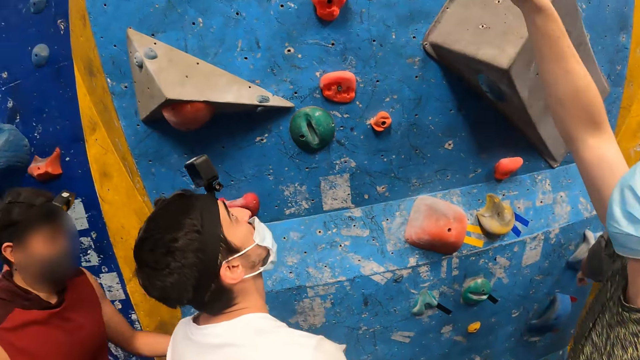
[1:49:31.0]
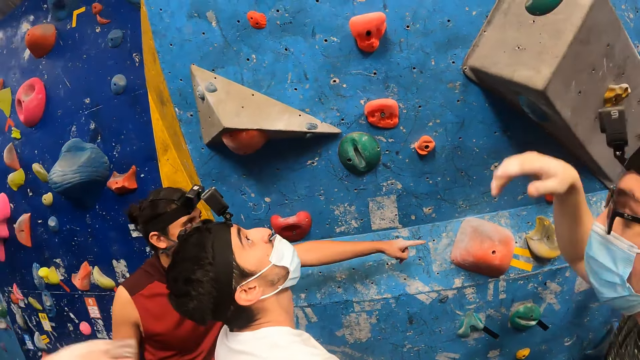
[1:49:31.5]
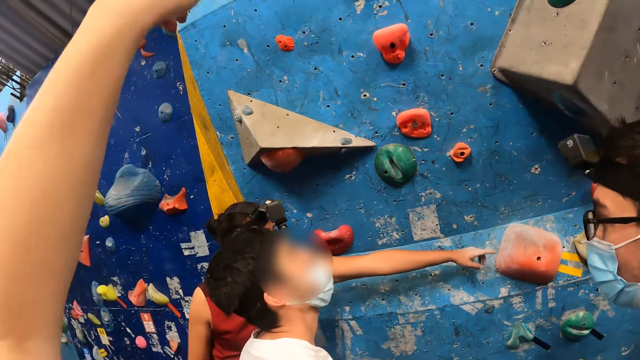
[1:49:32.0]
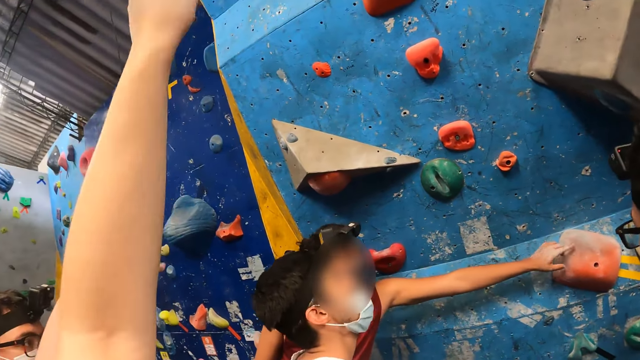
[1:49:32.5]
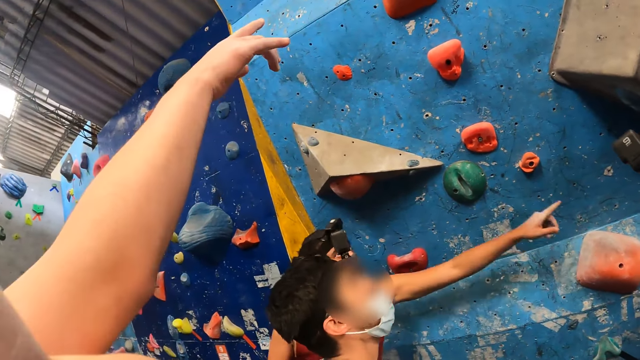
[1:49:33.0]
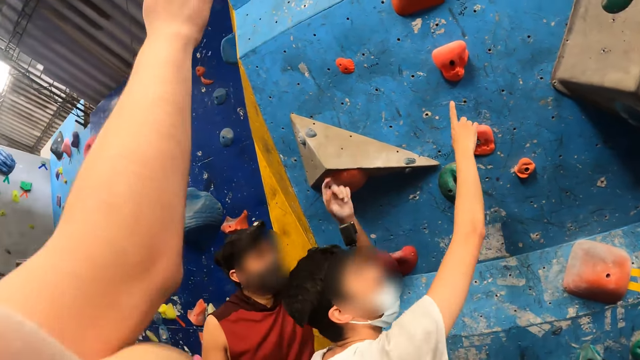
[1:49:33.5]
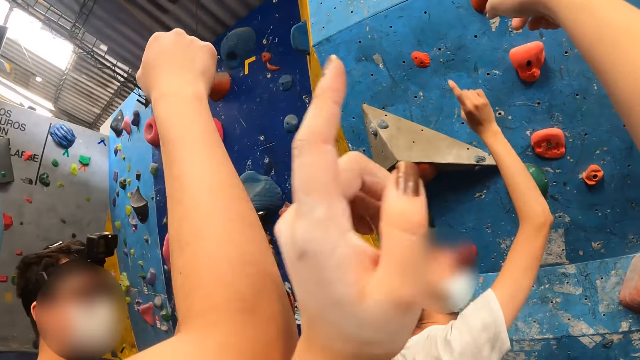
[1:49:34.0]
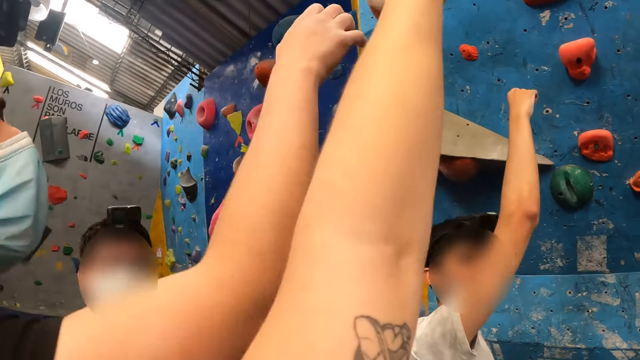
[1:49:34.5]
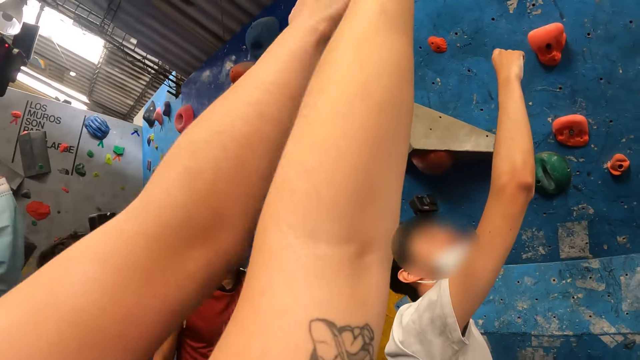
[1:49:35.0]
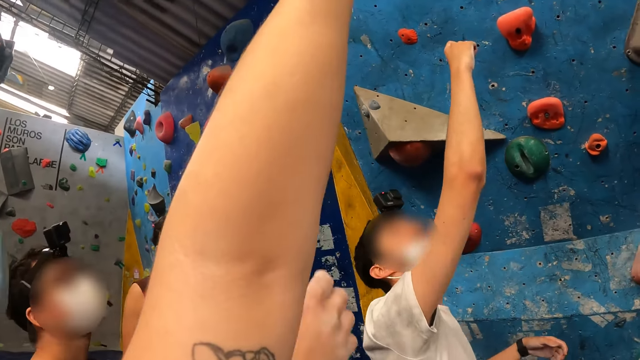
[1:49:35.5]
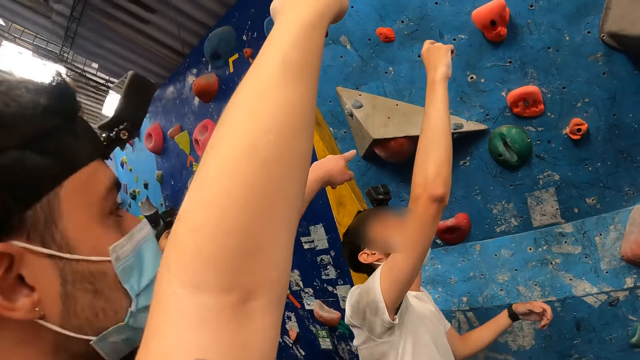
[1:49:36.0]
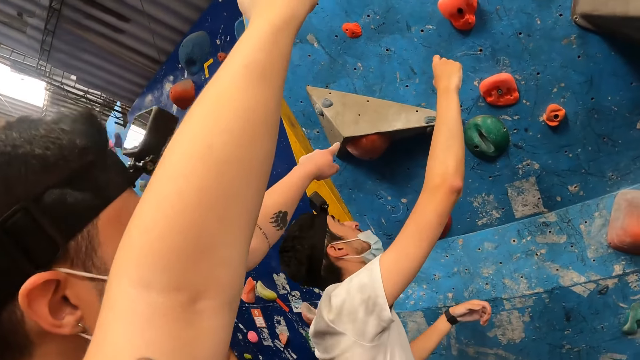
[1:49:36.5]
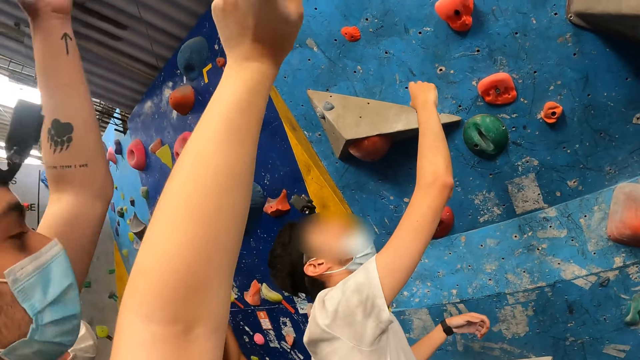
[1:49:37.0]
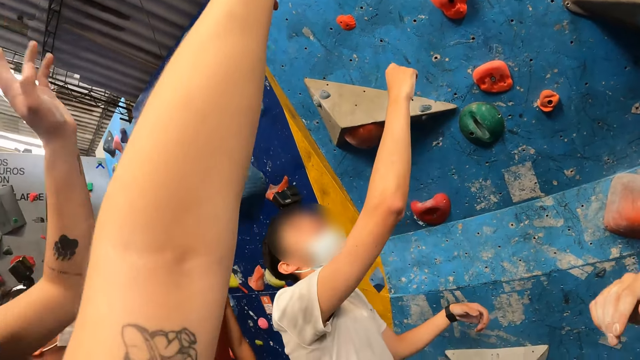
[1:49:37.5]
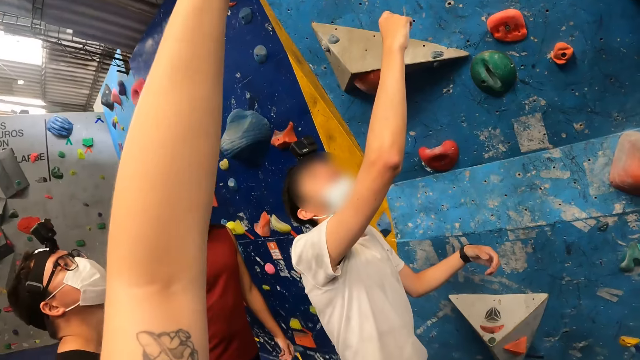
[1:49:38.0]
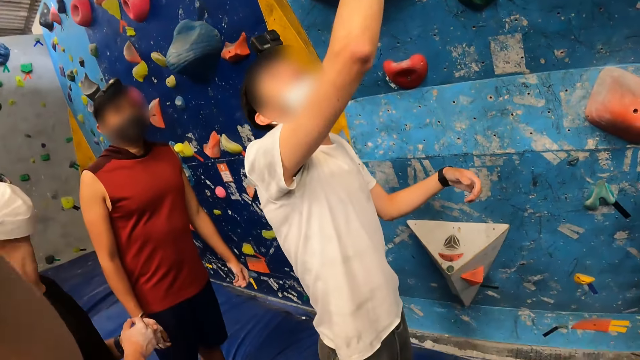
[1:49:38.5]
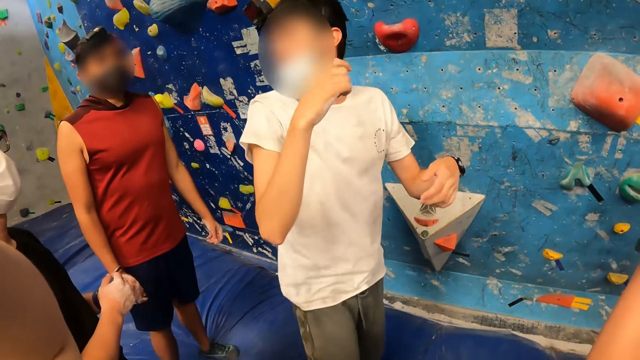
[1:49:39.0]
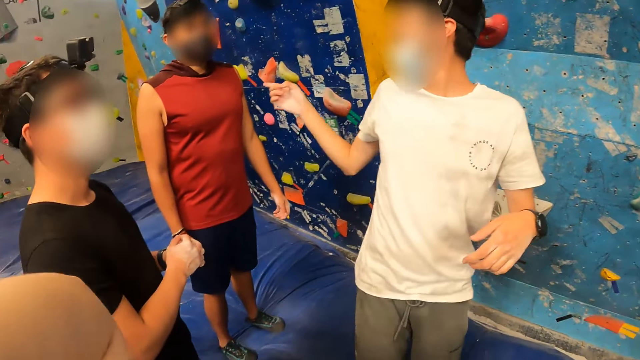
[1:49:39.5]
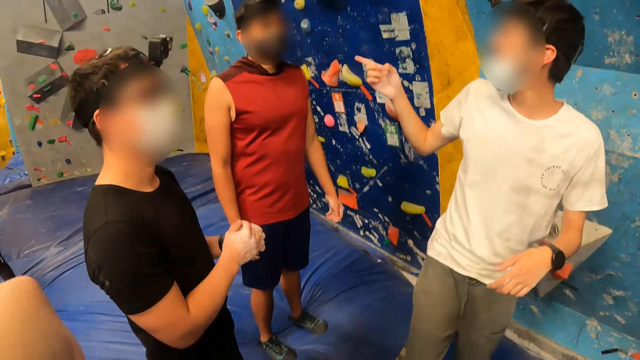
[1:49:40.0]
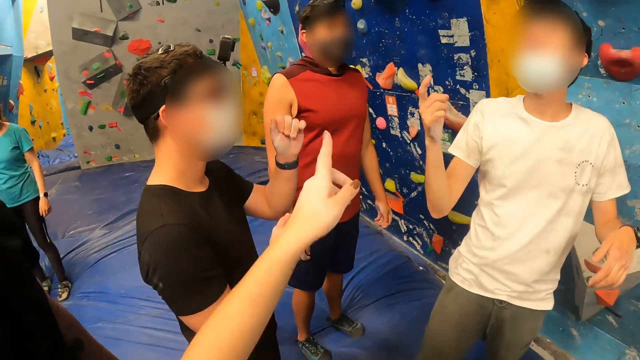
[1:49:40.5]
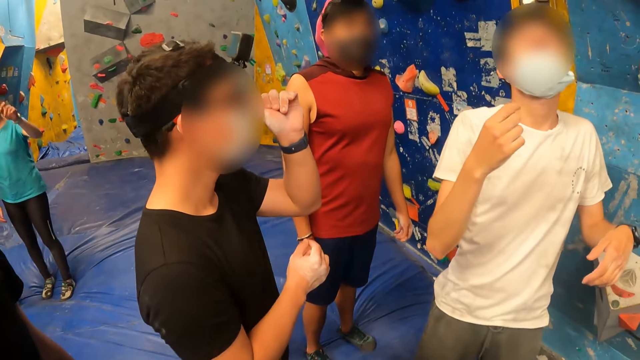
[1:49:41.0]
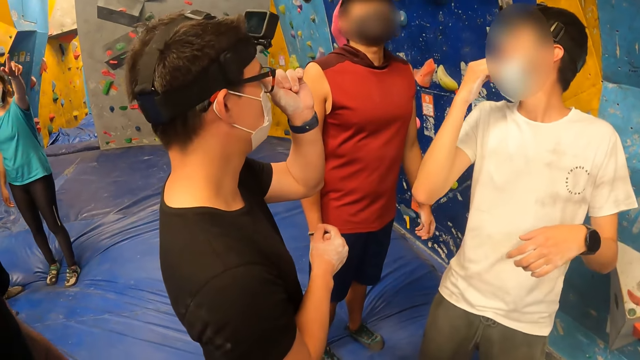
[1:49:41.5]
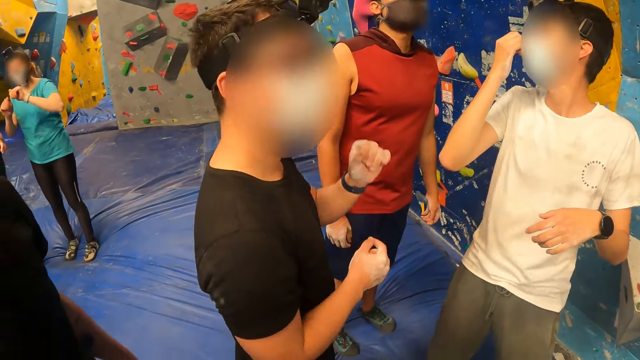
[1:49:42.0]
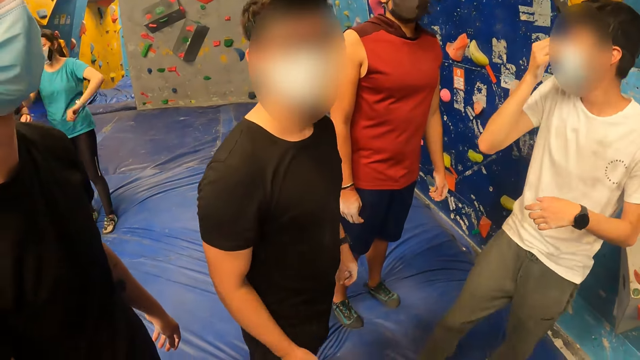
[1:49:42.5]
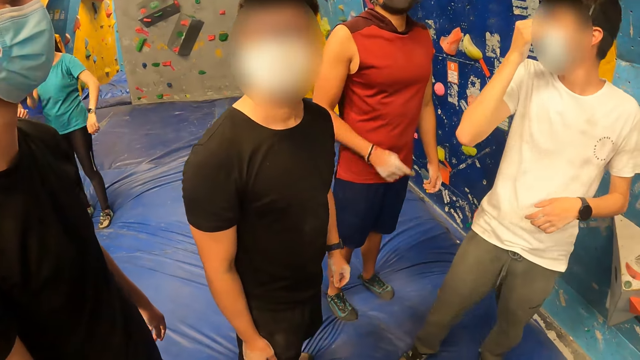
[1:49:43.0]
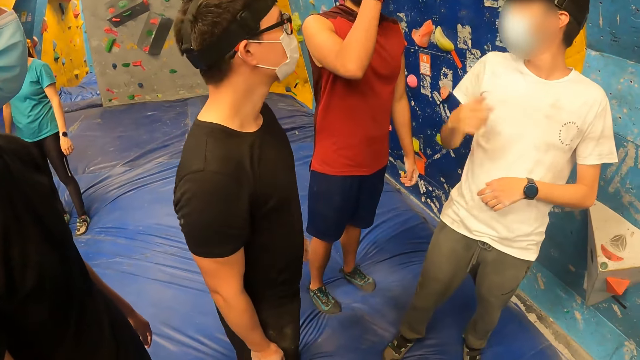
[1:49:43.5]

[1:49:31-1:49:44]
The camera wearer points up. He puts the hand down. He raises his left arm. He puts the arm down. He raises the left hand.

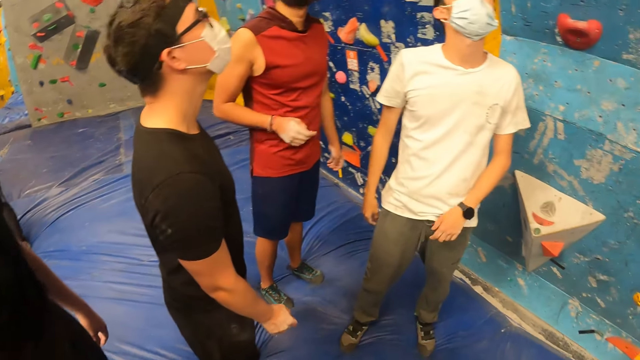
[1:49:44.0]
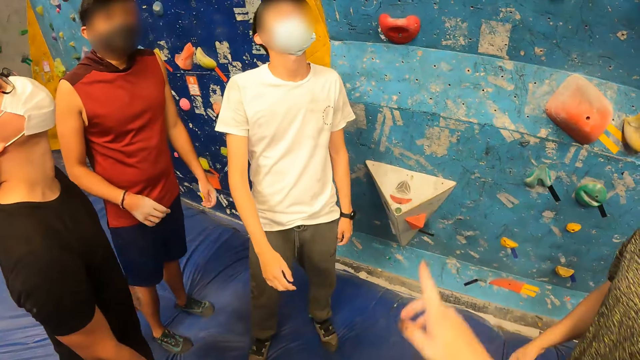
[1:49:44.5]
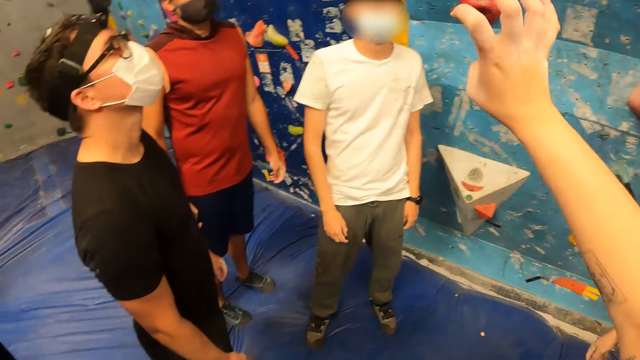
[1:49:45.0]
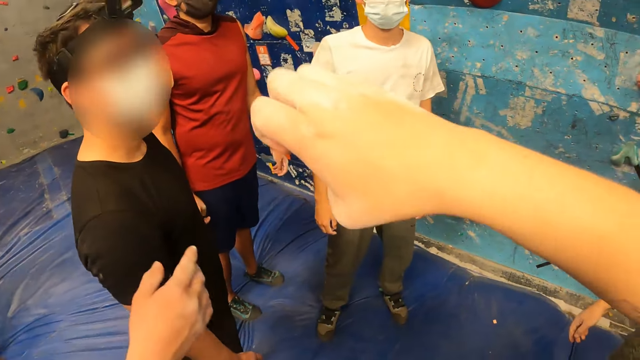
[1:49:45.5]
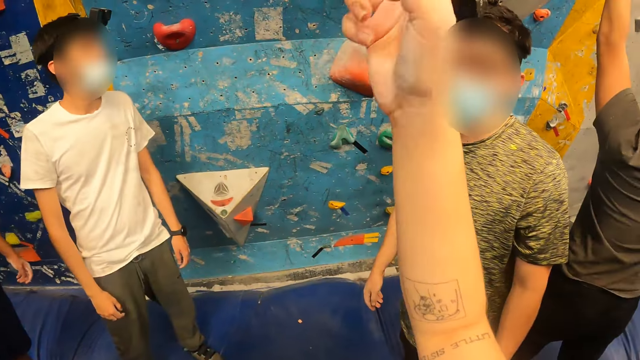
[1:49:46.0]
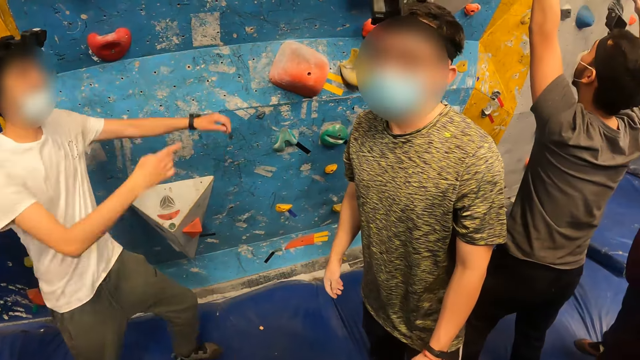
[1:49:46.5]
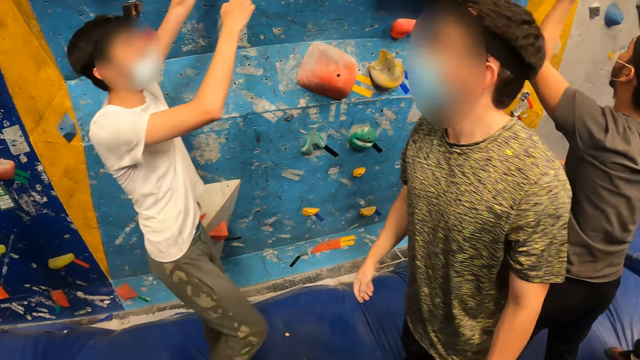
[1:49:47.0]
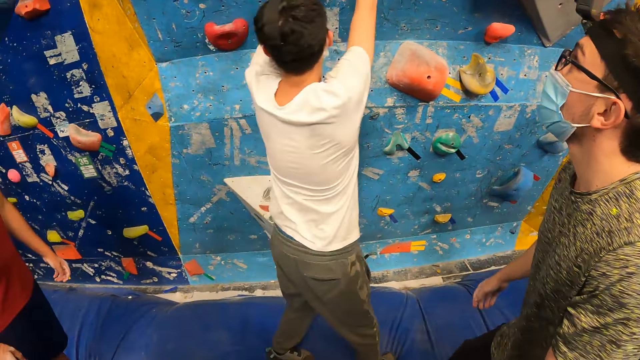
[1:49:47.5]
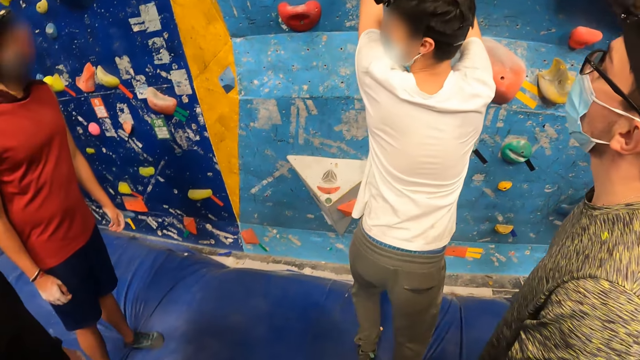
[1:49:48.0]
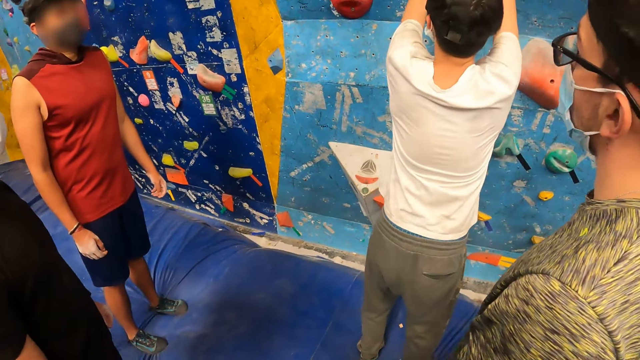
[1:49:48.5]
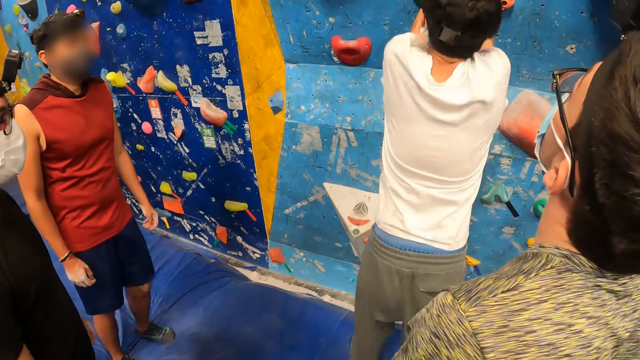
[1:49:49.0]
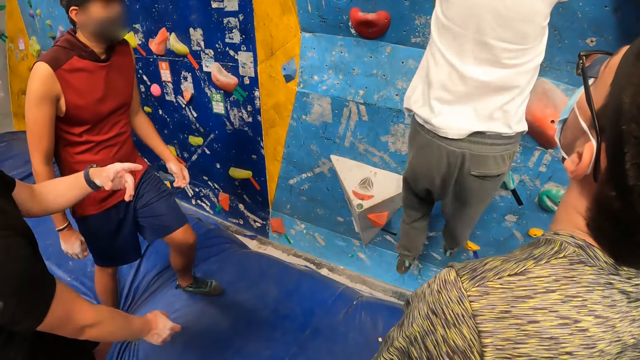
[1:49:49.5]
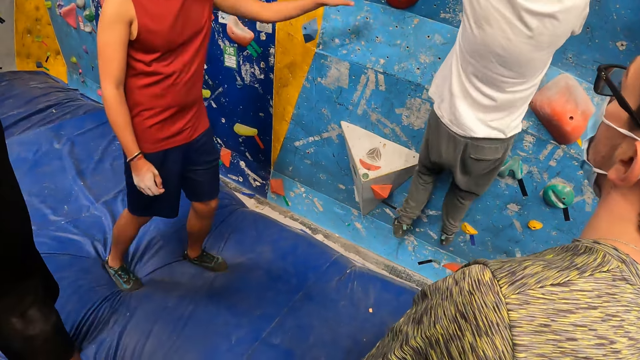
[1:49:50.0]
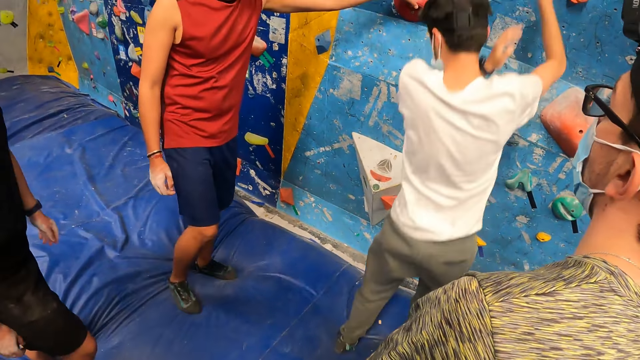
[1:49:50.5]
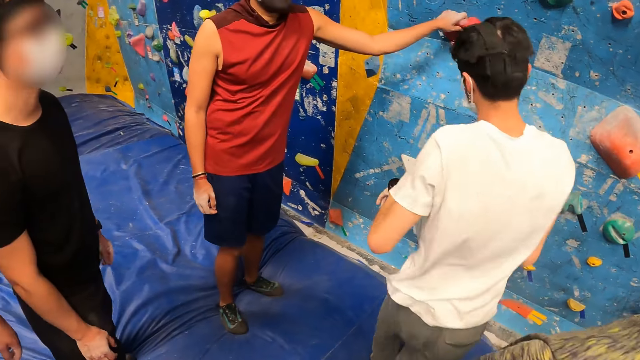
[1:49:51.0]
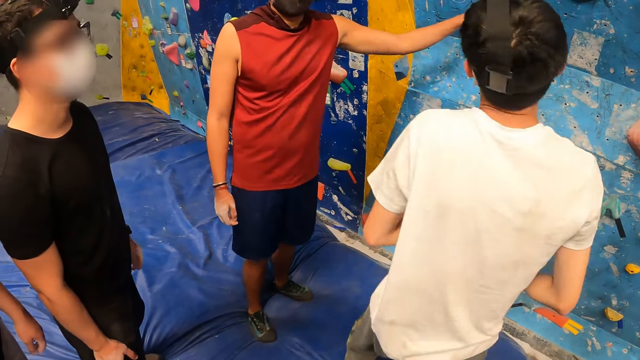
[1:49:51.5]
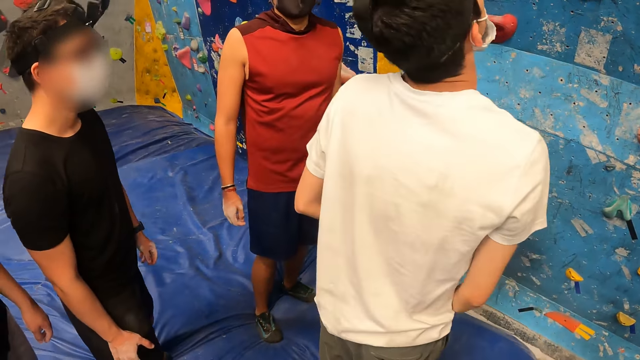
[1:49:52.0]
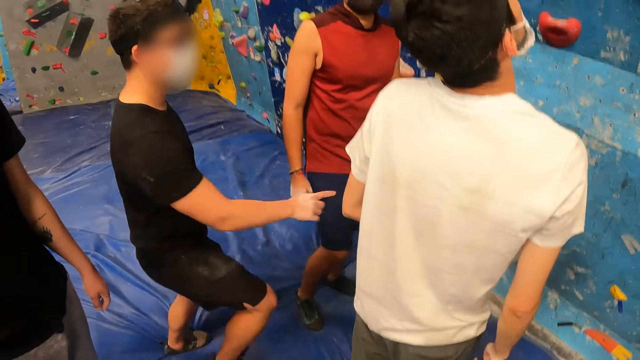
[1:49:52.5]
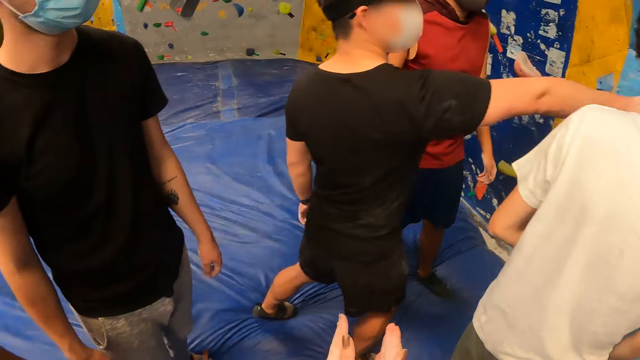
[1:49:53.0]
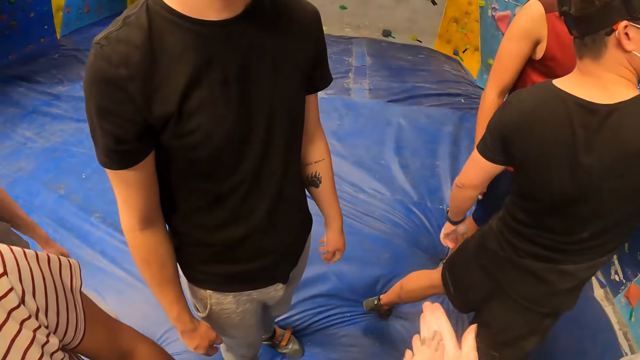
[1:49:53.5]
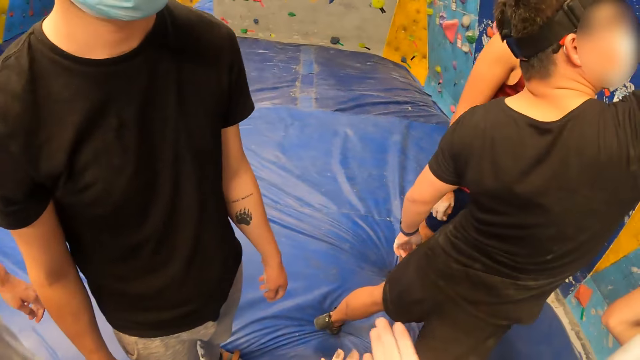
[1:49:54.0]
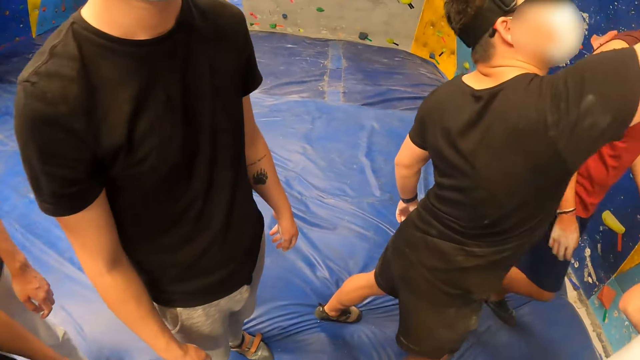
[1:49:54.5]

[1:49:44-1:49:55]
The camera wearer raises his arm. He puts the arm down. He points up. He puts the arm down. He claps. He rubs both hands together.
